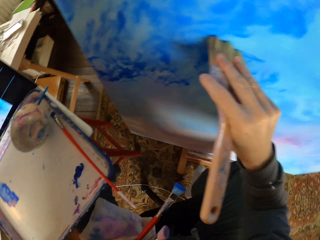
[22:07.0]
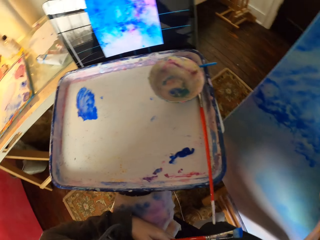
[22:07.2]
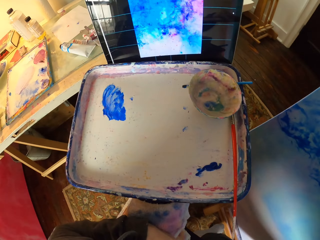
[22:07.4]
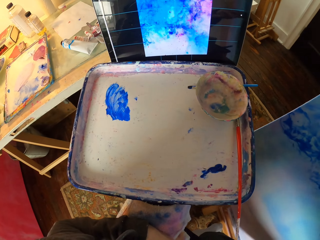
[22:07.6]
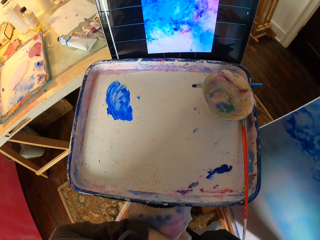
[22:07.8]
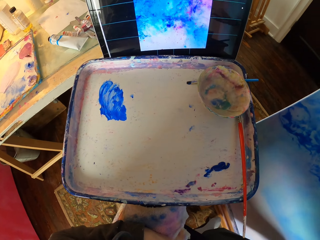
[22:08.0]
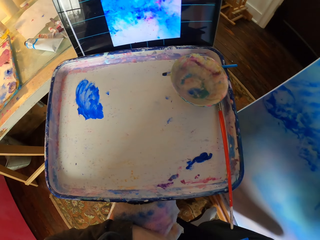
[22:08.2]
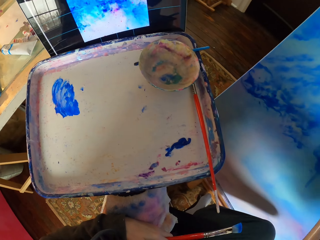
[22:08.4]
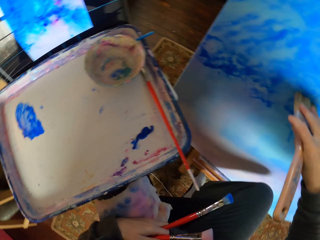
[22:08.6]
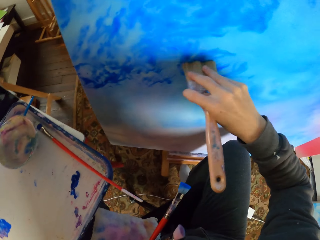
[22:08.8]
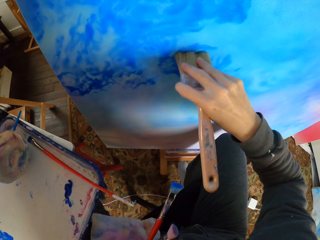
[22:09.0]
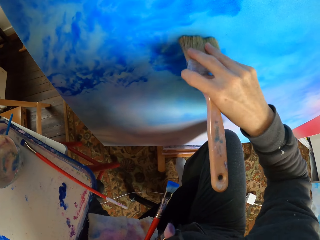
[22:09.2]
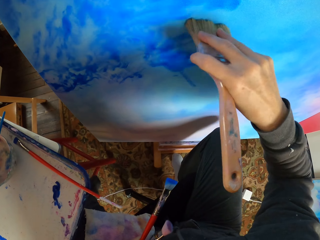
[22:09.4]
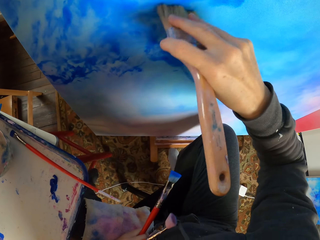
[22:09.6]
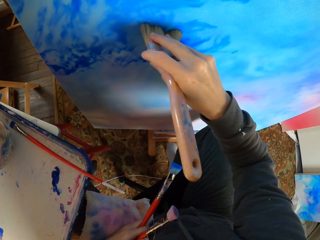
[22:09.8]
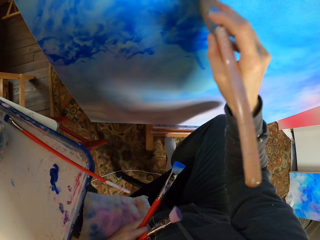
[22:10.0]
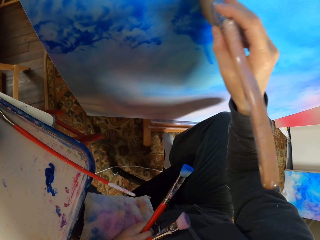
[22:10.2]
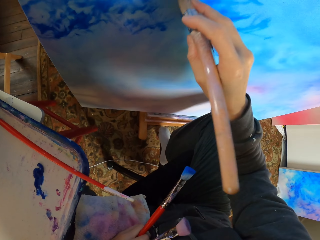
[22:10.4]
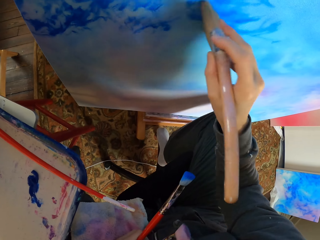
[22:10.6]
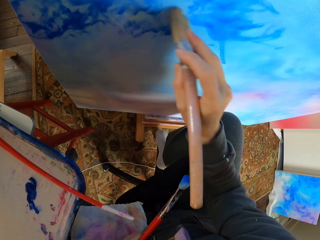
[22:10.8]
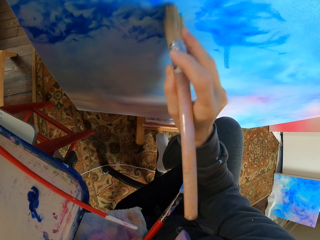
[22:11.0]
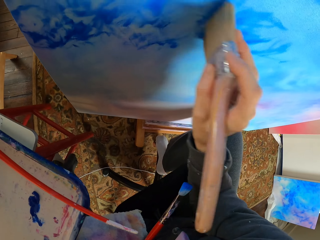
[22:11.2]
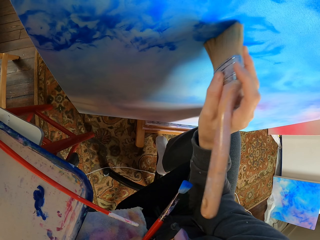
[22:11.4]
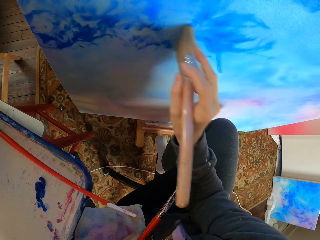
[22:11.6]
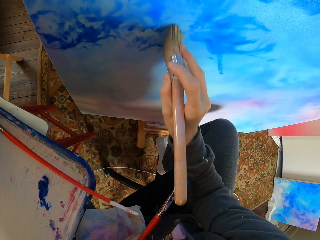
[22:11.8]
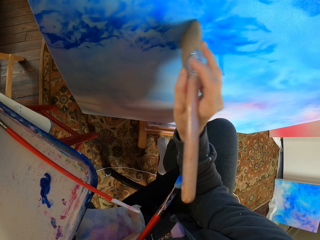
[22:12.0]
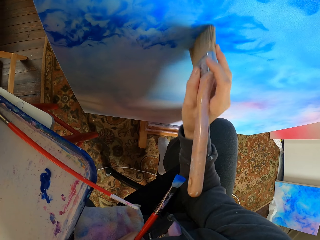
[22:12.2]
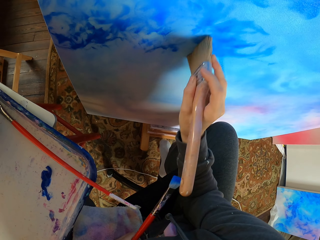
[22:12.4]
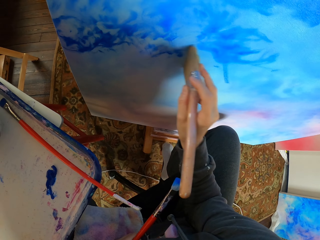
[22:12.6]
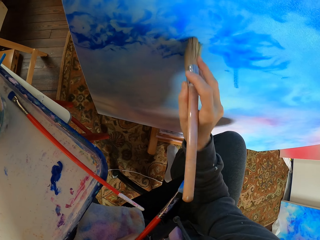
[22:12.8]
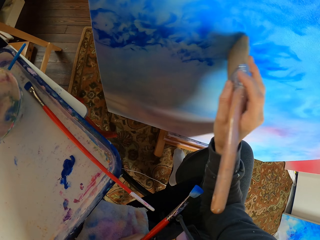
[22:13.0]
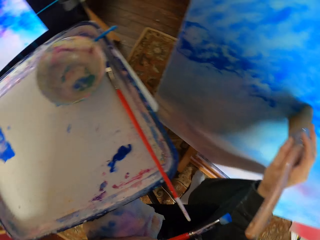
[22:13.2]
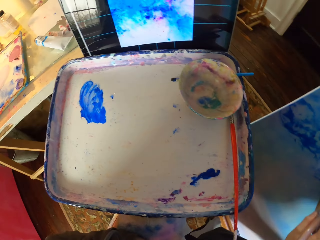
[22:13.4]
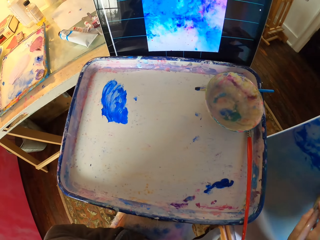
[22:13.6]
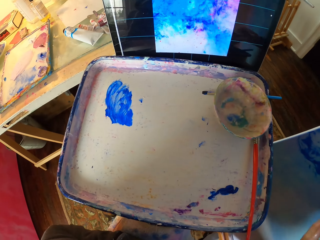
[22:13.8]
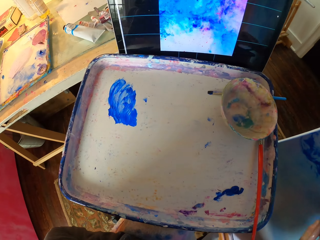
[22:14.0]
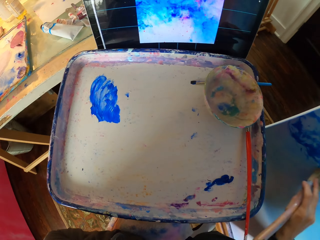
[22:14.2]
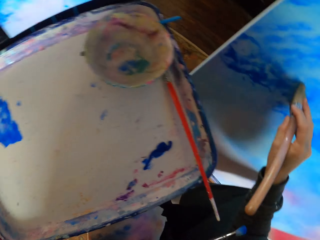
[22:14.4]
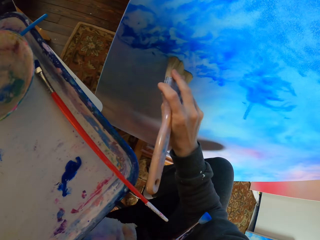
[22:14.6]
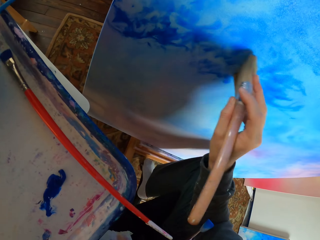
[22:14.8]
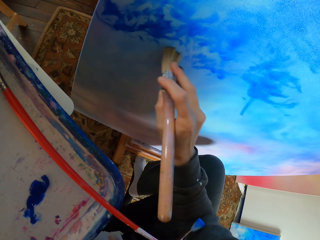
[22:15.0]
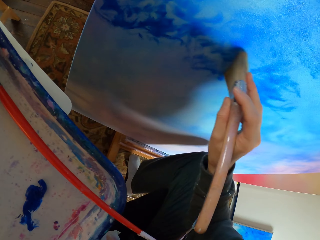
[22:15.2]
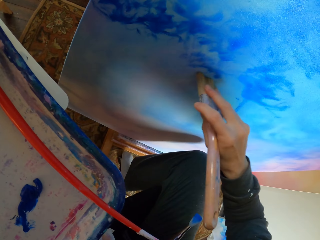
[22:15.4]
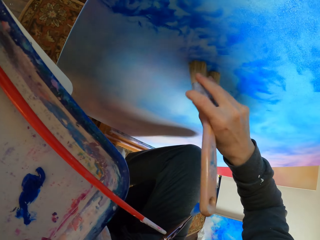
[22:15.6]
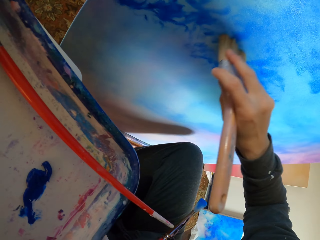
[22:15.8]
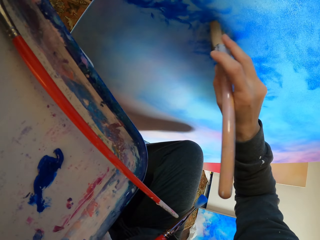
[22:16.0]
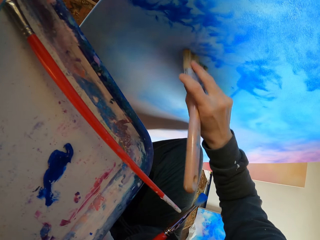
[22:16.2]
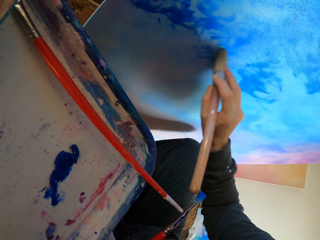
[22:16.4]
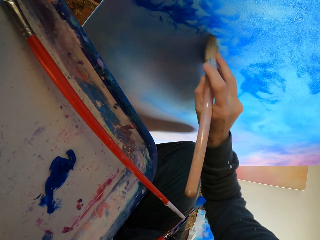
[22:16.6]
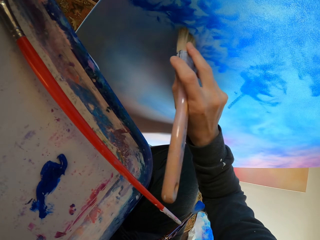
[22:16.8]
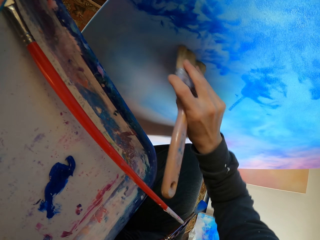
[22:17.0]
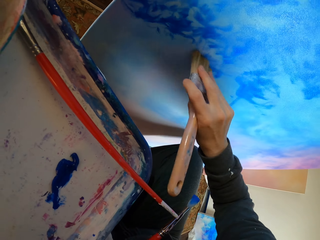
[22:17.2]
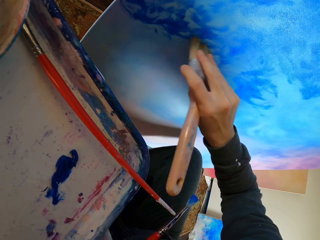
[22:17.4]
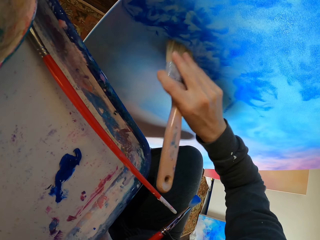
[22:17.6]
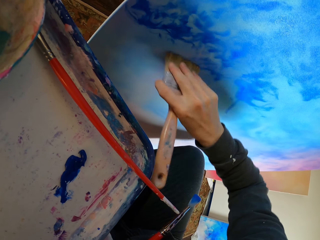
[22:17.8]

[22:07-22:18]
The camera wearer looks at the screen. They dry brush the art with a brush. They look at the screen. They dry brush the art with the brush.

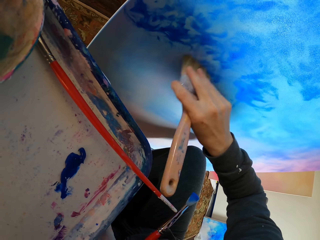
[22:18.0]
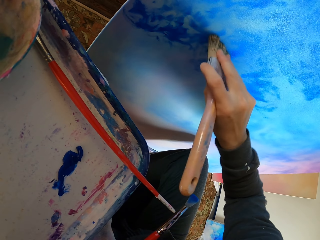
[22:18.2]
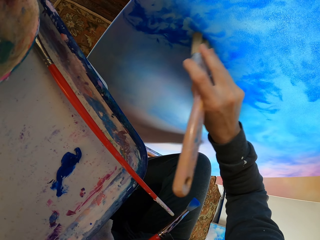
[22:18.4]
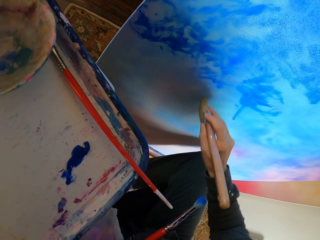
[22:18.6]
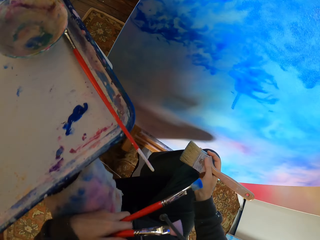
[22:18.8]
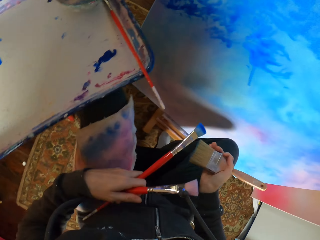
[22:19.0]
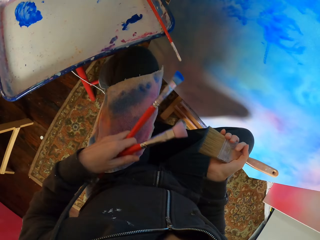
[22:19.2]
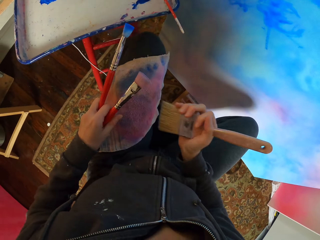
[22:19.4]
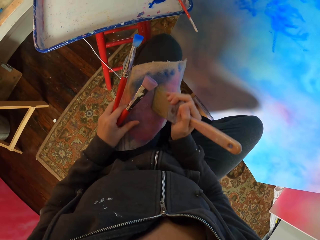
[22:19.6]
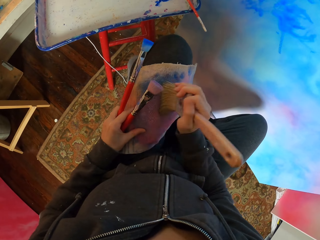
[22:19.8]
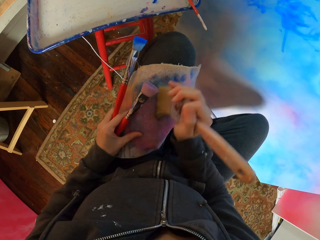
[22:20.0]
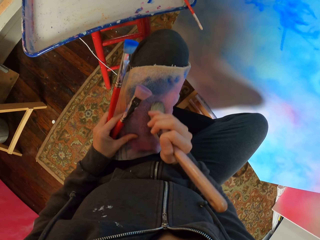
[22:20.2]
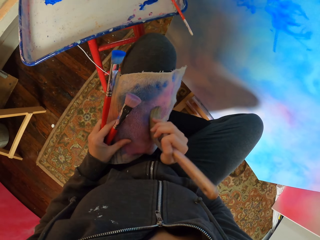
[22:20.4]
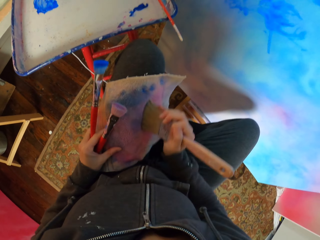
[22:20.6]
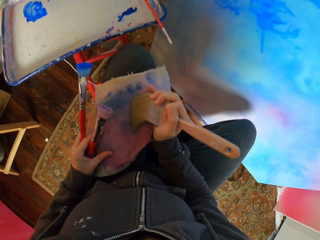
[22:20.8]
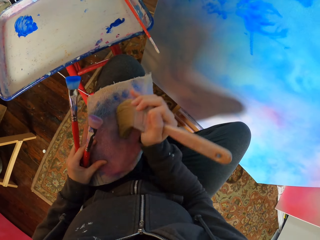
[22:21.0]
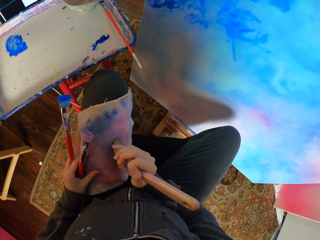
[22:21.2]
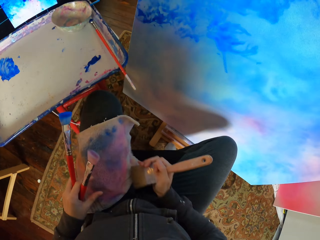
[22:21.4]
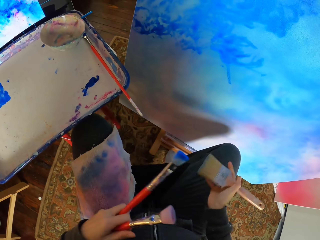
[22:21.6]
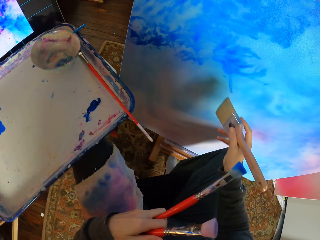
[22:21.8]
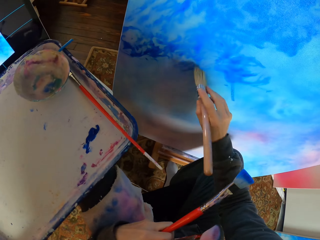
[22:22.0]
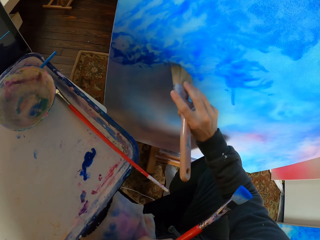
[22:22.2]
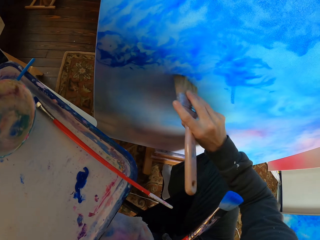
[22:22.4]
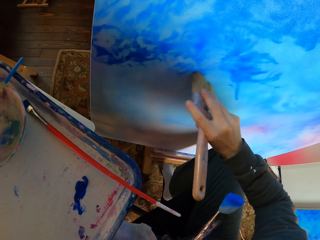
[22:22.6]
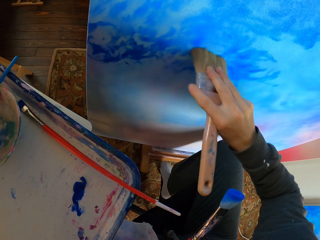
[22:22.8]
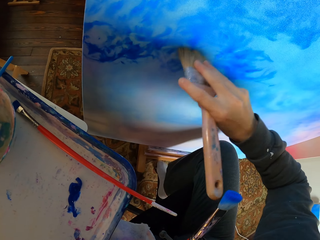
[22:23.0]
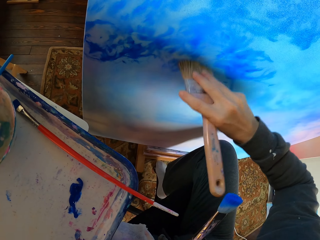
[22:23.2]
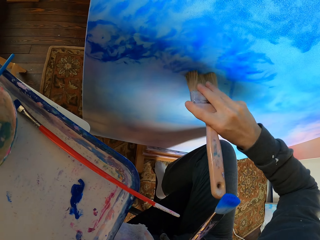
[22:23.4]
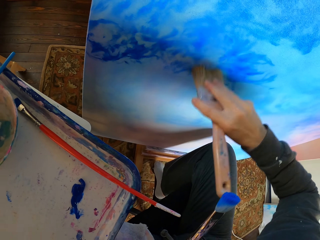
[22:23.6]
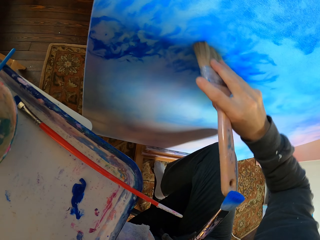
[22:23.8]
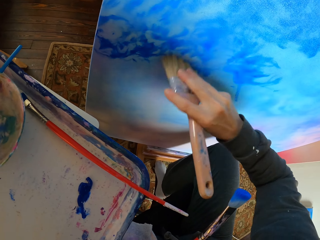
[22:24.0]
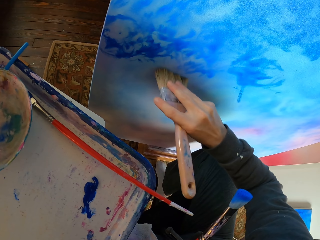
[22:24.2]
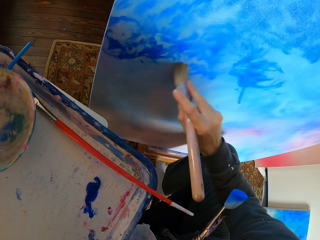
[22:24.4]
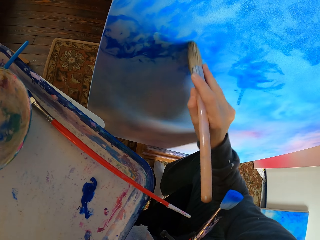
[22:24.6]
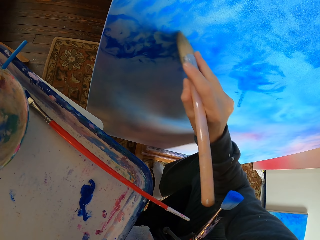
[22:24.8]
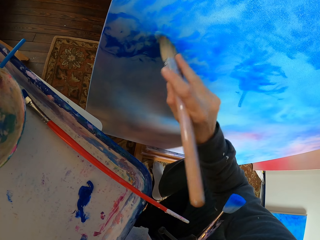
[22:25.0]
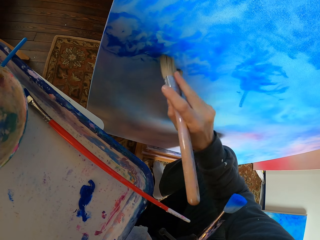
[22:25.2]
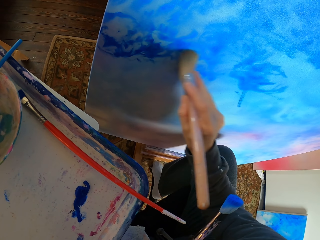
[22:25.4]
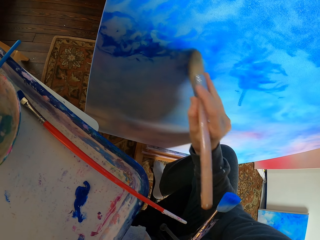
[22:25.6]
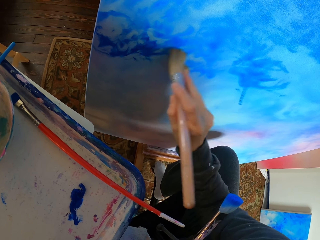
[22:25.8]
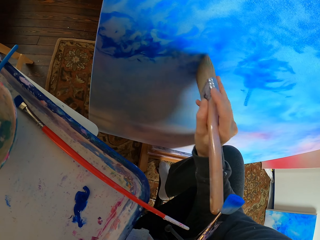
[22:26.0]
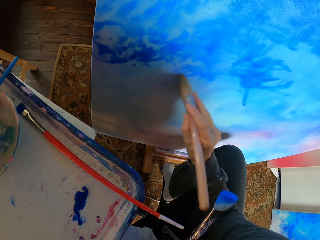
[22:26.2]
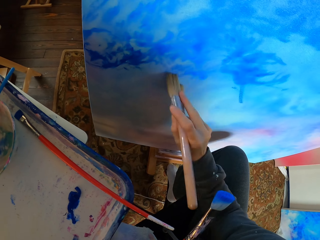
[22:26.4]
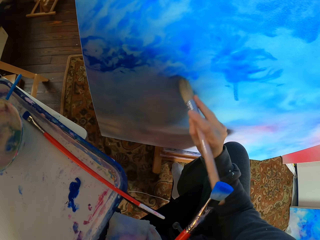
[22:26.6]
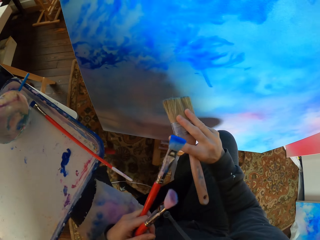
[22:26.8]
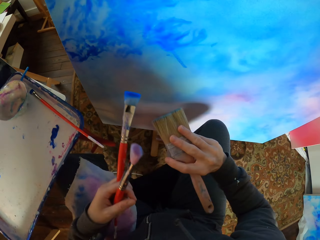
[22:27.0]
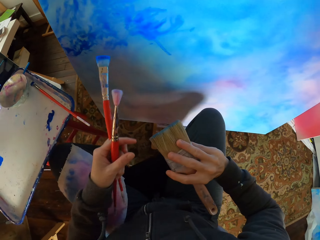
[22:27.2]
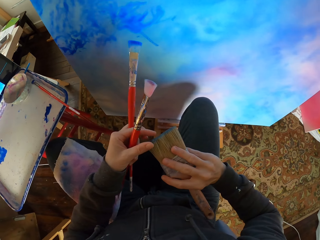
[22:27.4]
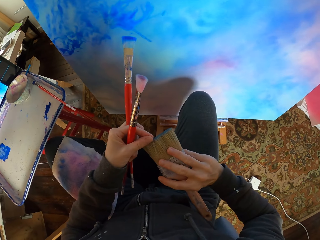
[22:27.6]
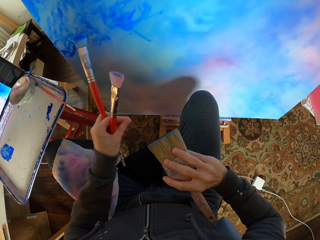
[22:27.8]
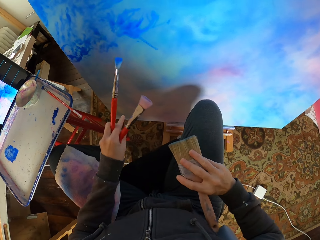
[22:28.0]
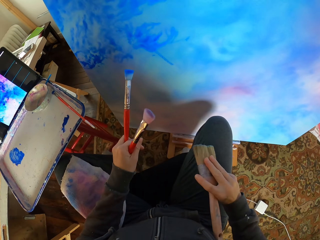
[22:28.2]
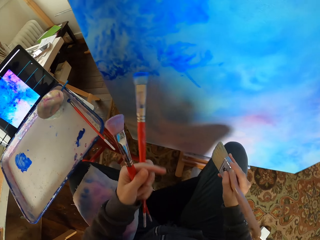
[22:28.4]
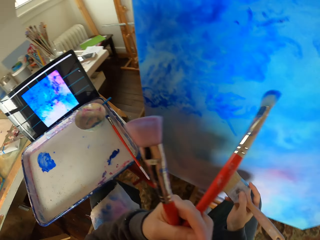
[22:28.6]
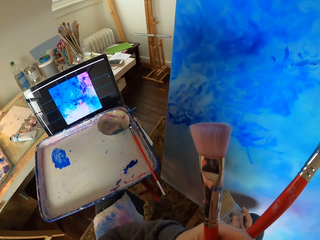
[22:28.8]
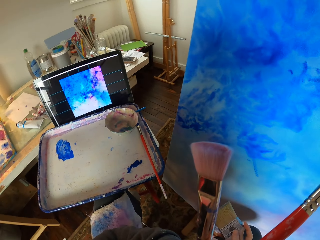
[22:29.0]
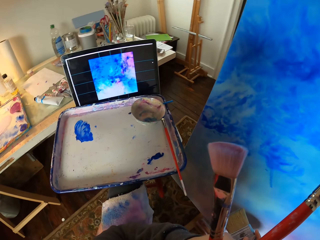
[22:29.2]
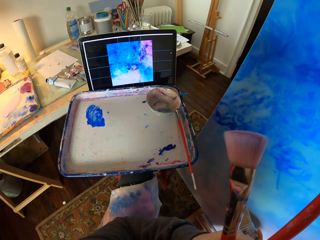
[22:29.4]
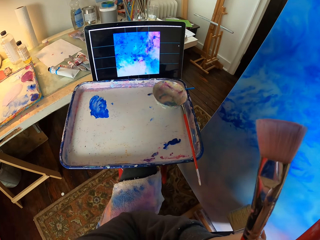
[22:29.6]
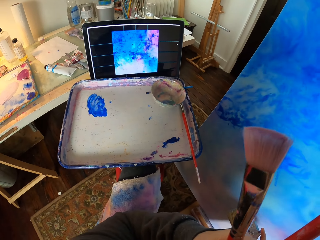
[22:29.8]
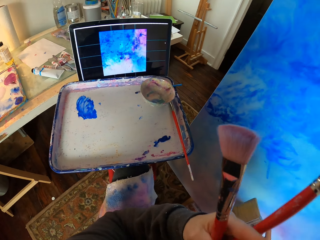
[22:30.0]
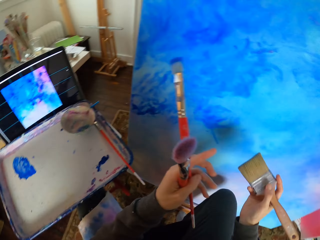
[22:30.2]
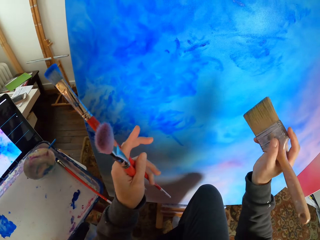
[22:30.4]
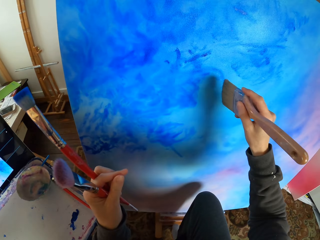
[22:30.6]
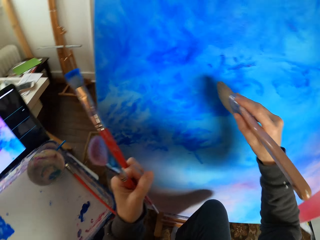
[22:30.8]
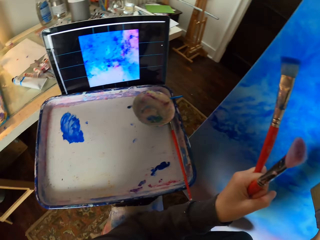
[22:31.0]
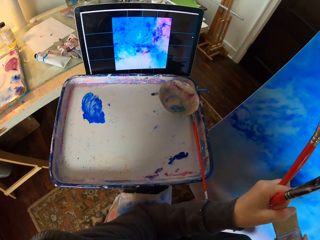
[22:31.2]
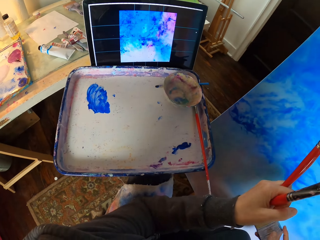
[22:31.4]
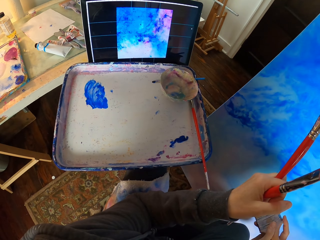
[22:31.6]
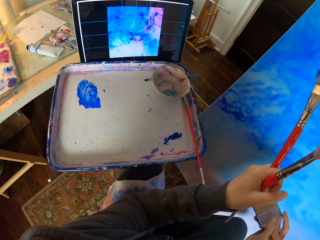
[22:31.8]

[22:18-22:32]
The camera wearer wipes the paint brush on a piece of cloth. They dry brush the art with the brush. They remove a particle on the brush. They look at the screen.
